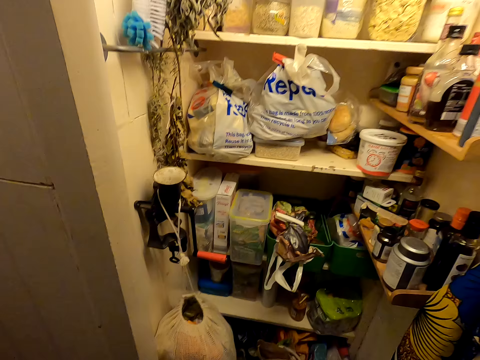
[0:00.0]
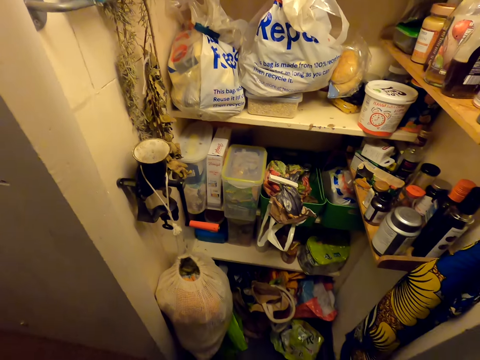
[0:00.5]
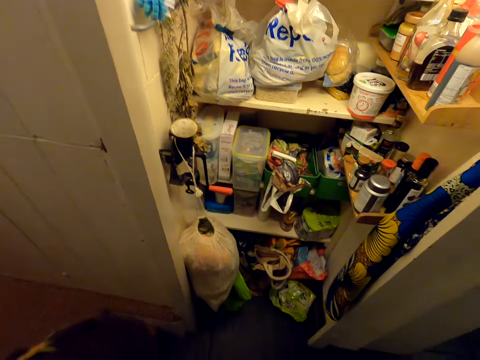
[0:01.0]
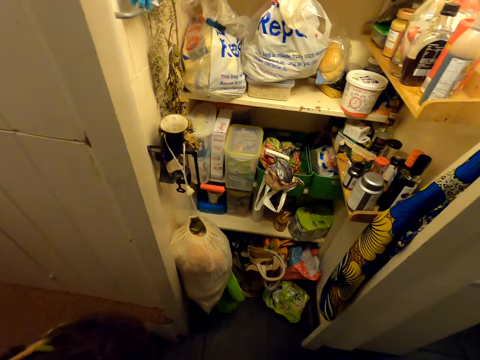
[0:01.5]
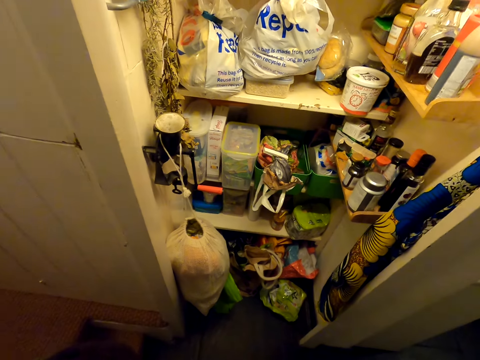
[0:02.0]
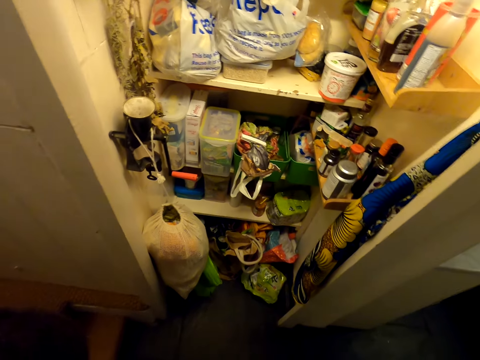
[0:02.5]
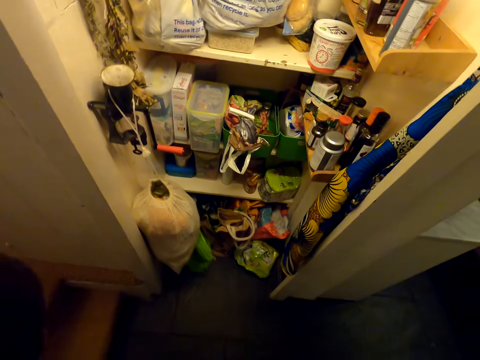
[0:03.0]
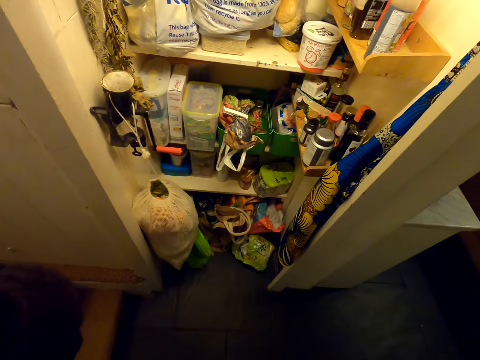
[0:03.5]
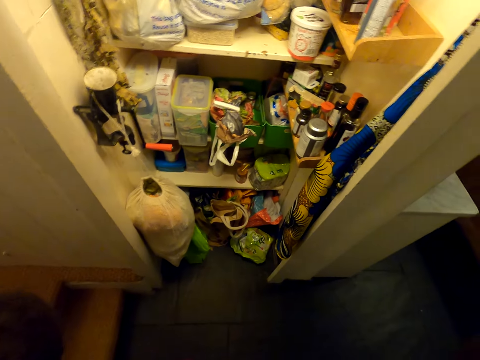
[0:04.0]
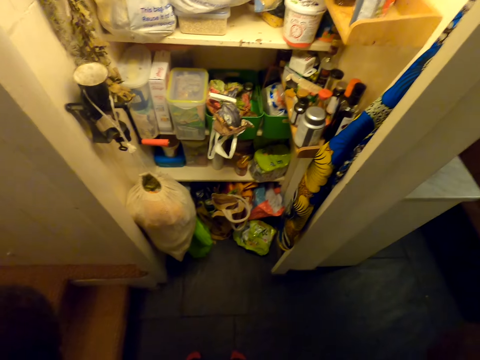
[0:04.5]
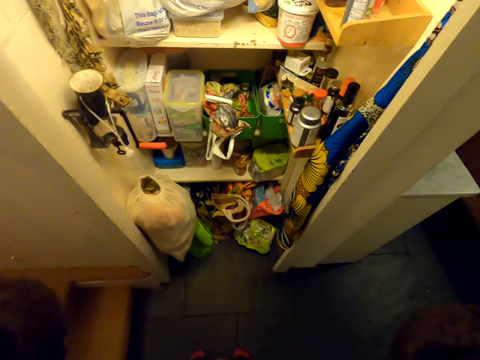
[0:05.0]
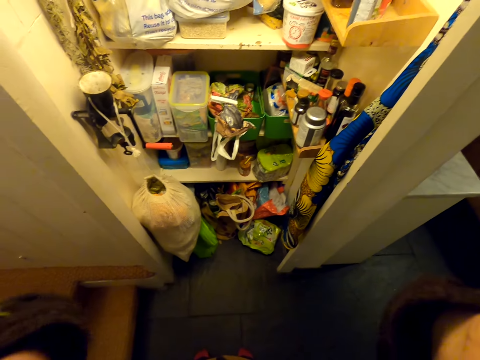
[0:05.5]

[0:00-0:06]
The camera wearer stares at the food store. They adjust the camera on the head.

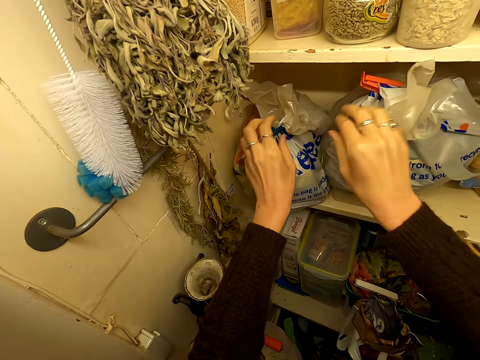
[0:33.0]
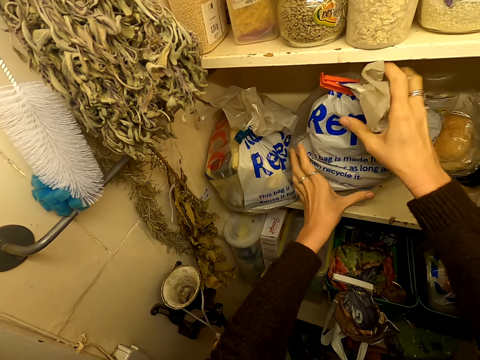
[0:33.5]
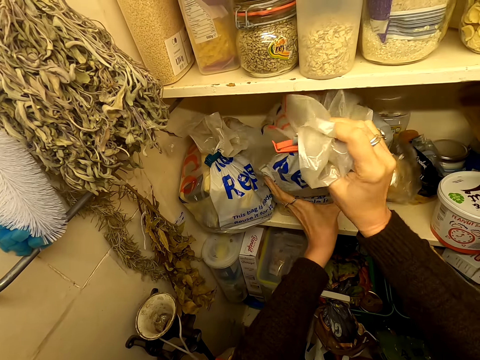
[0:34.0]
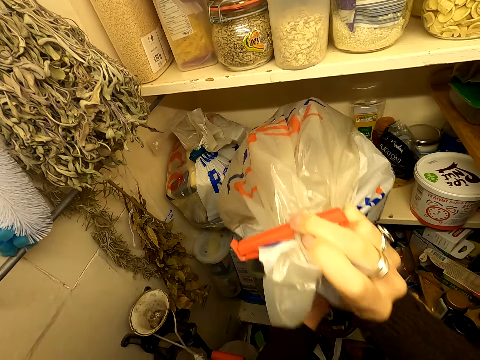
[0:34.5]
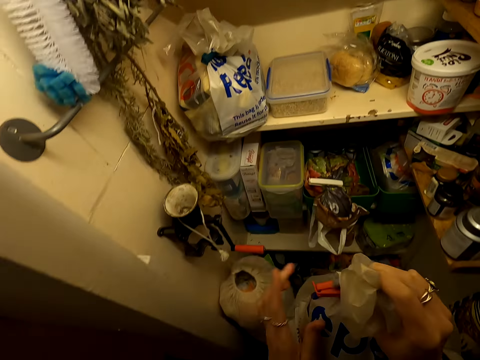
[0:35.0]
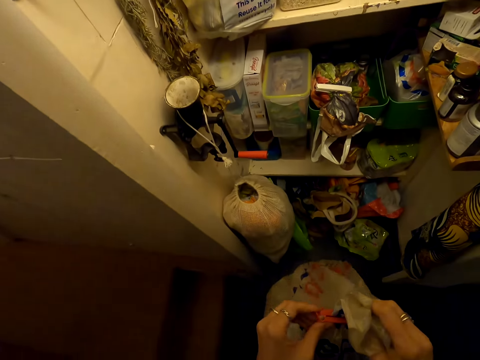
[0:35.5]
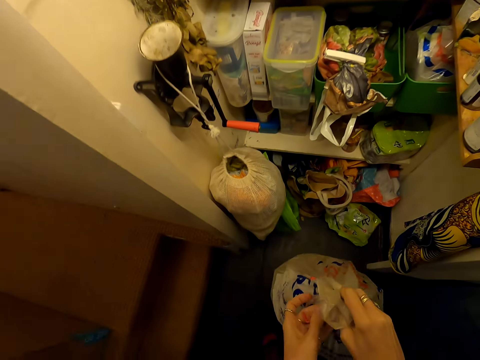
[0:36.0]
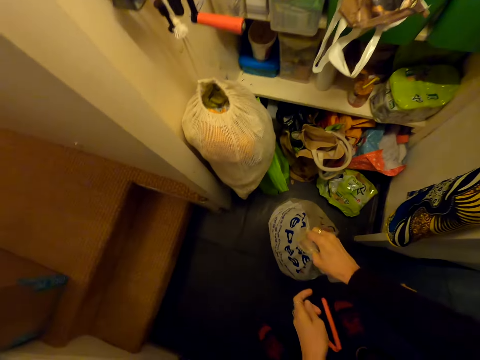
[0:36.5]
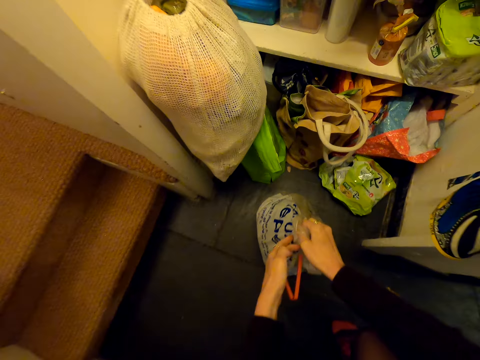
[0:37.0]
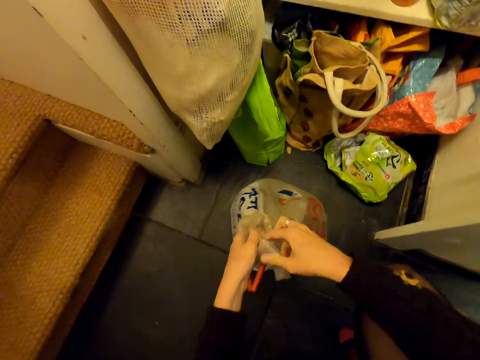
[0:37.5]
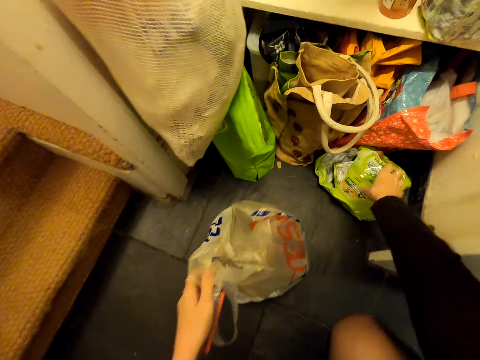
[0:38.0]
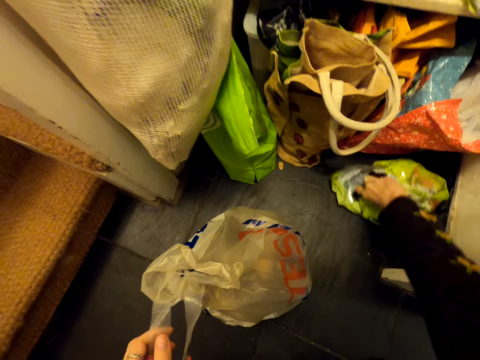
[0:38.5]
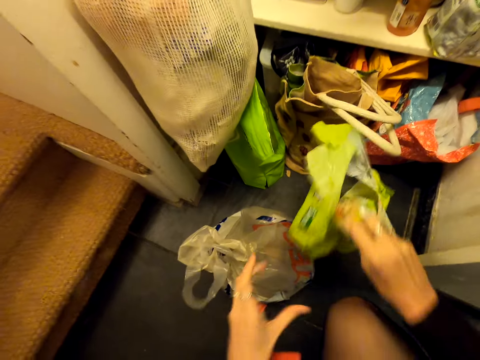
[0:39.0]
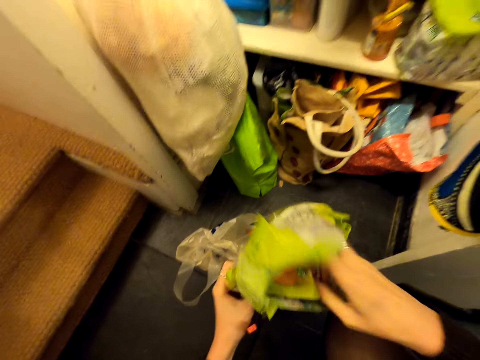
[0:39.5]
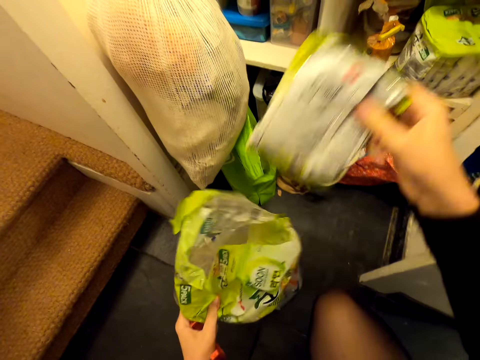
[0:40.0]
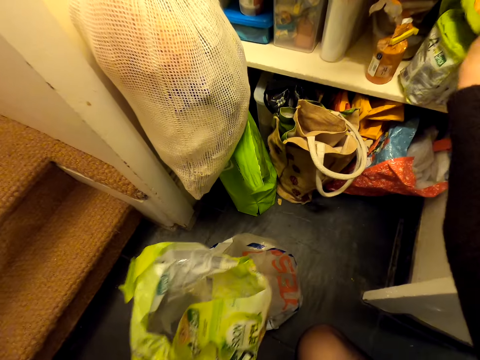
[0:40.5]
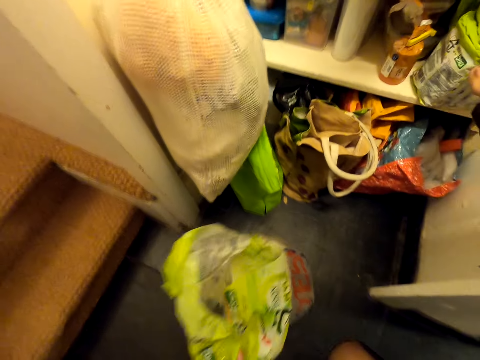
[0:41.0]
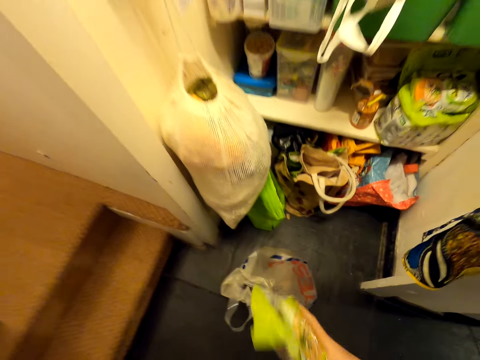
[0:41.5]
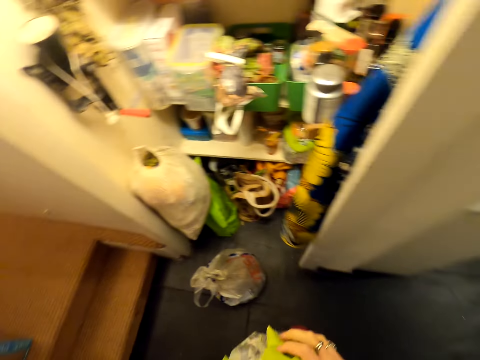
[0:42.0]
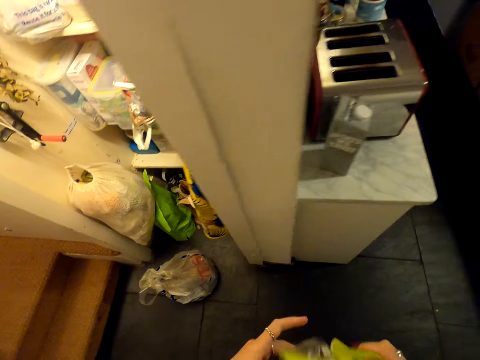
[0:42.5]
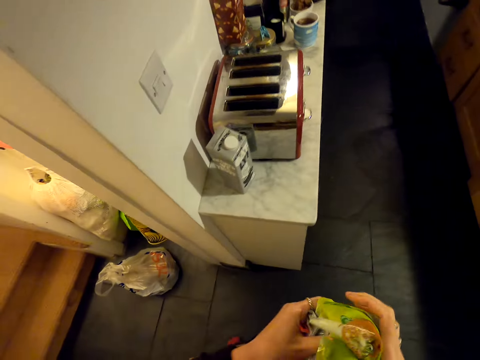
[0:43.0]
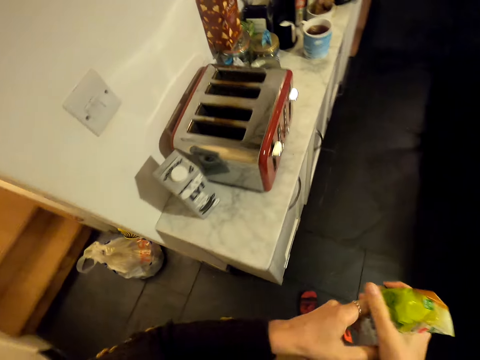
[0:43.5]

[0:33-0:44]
The camera wearer picks up a plastic bag or nylon paper in the shelf. They untie the plastic bag, put the plastic bag on the floor, and pick up packet papers on the floor. They remove a packet paper from a packet paper. They put the packet paper on a packet in the cupboard. They adjust the packet paper in the hands. They touch the nylon paper. They walk around in the house.

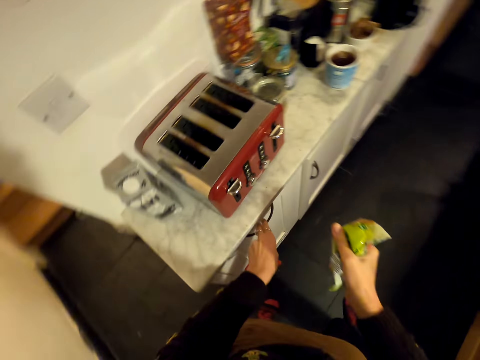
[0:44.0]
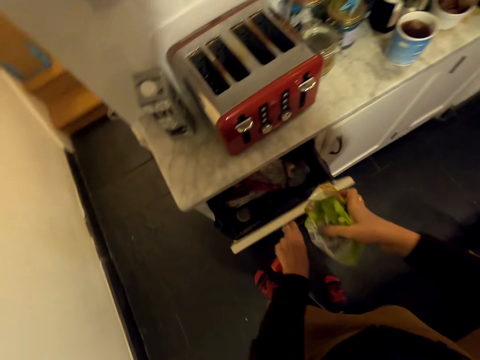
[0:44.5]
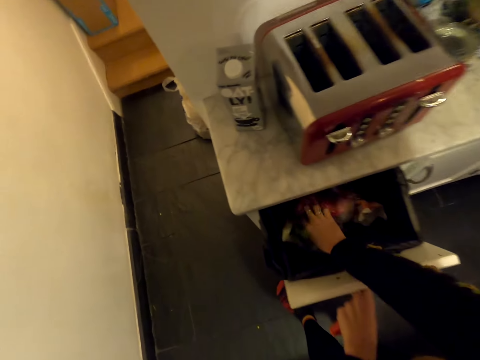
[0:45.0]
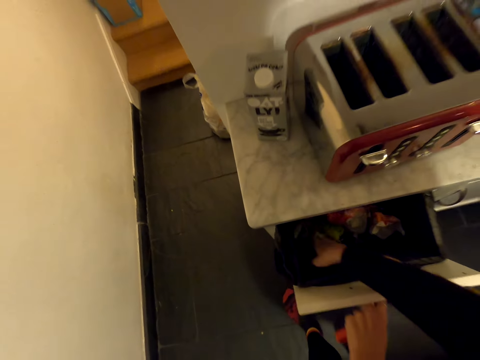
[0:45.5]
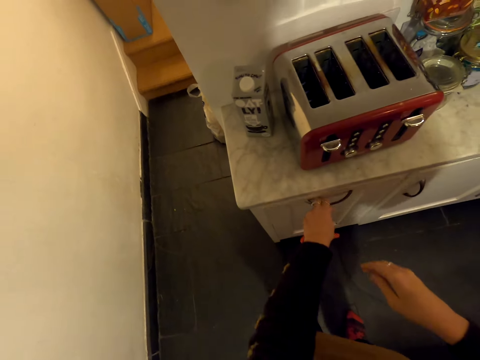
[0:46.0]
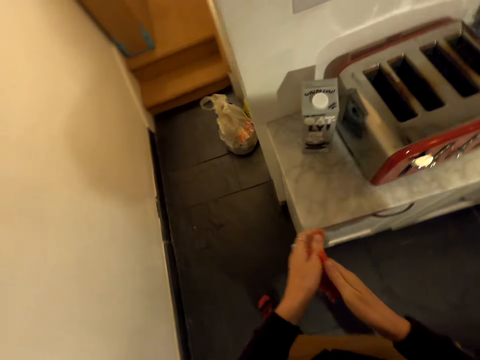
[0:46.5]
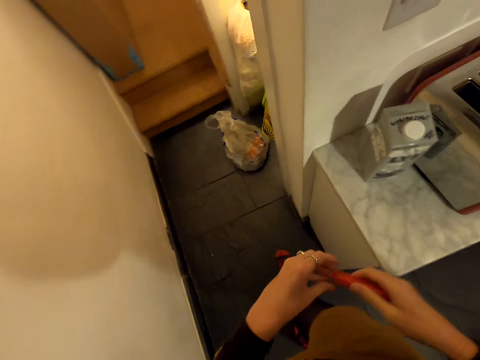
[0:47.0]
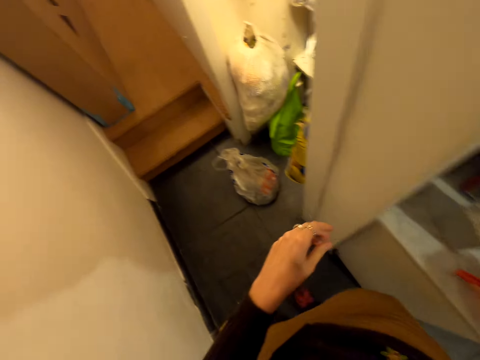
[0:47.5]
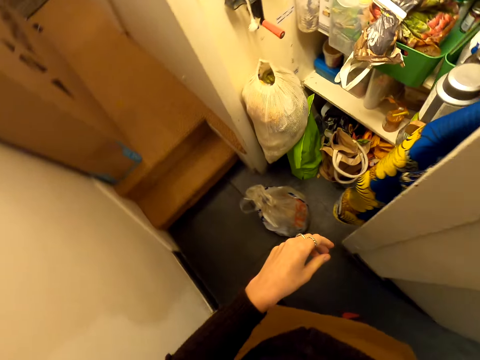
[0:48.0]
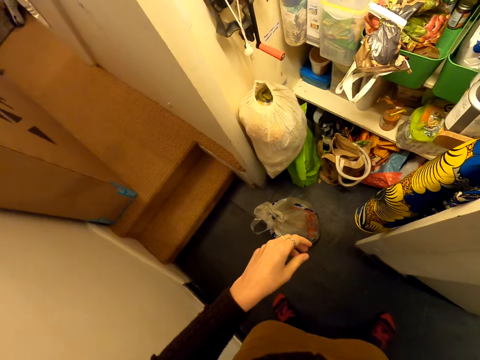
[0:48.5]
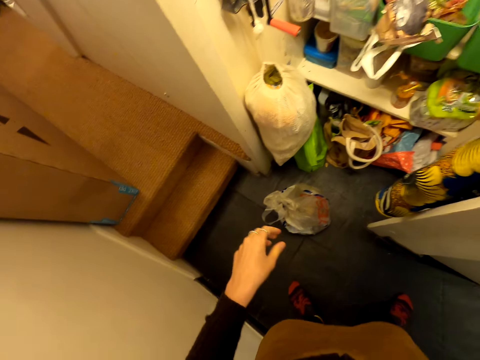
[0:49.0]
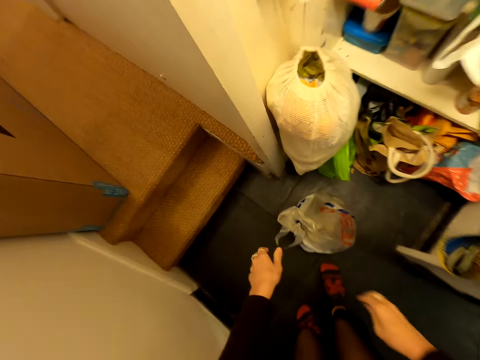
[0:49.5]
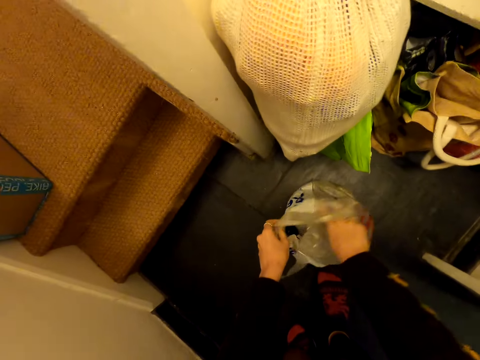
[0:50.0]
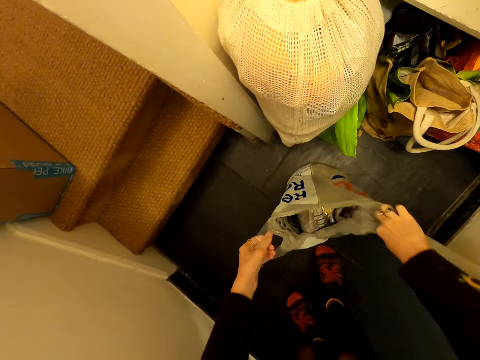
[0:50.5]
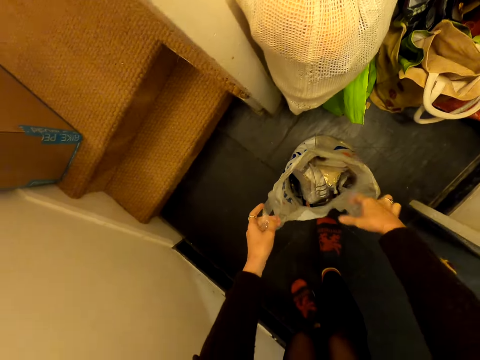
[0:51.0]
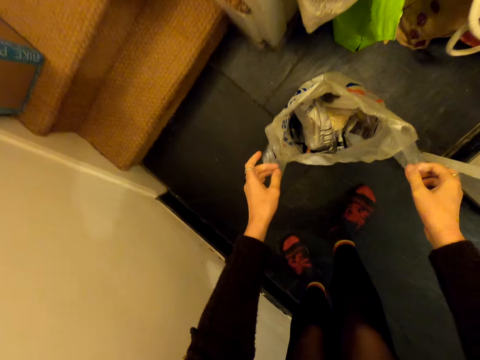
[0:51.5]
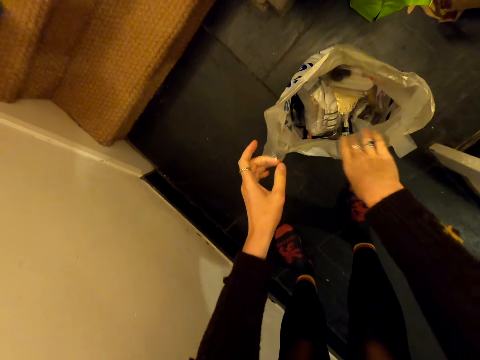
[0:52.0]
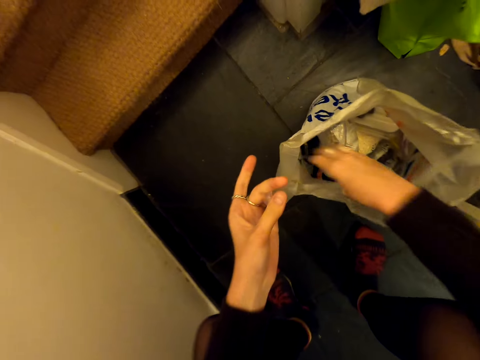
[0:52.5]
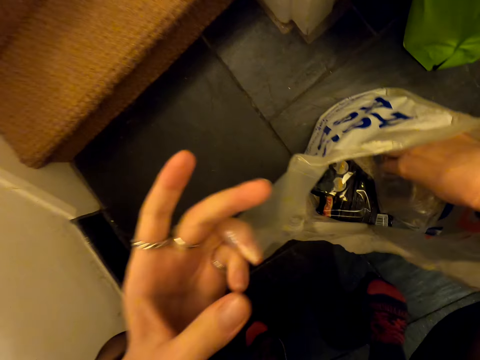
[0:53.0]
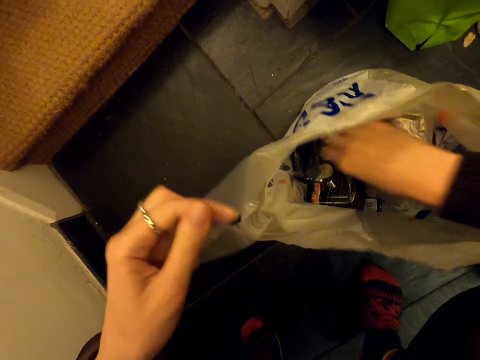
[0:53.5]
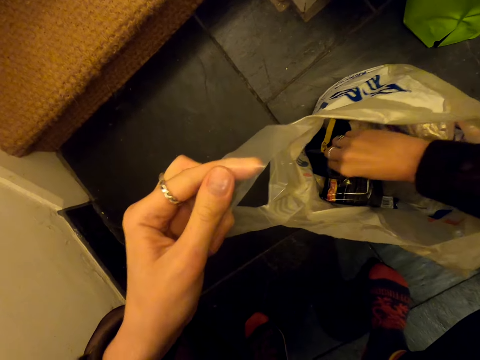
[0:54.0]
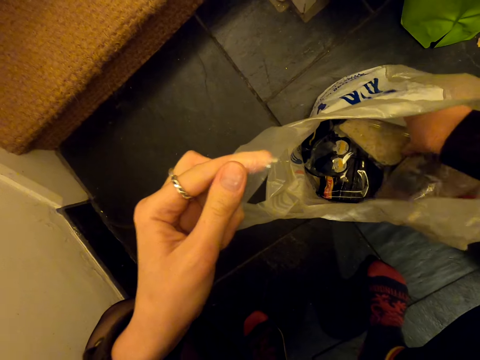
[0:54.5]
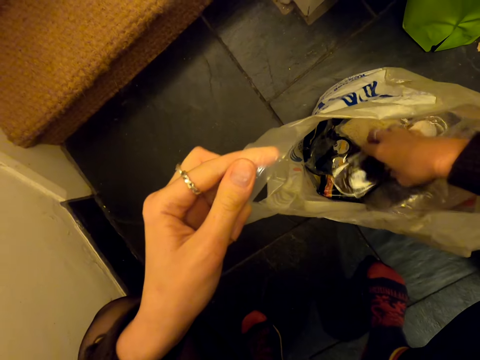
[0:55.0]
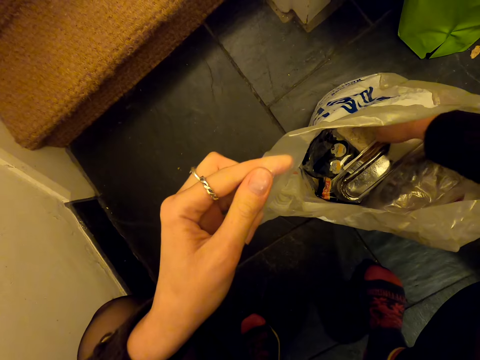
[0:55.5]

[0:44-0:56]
The camera wearer opens a drawer. They put the packet paper in the drawer and close the drawer. They walk towards the store. They put a clip on a counter. They open the plastic bag on the floor. They touch the polythene paper on the floor. They squat down and search in the plastic bag.
